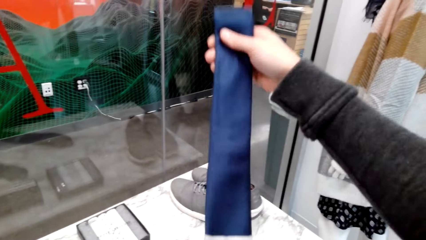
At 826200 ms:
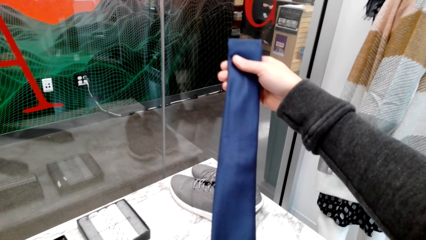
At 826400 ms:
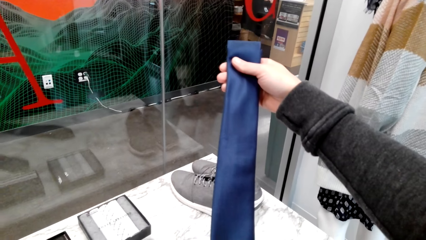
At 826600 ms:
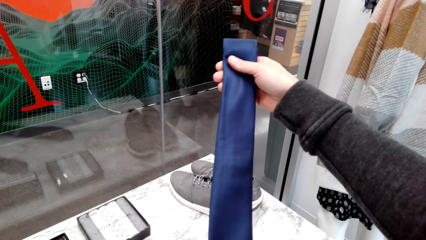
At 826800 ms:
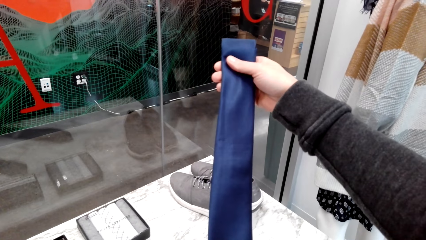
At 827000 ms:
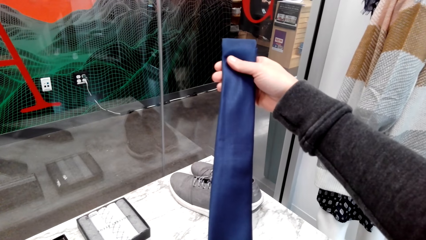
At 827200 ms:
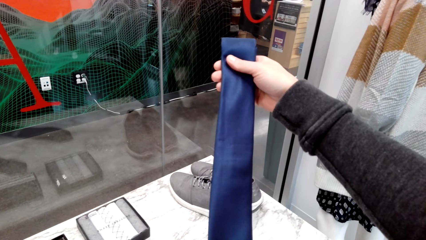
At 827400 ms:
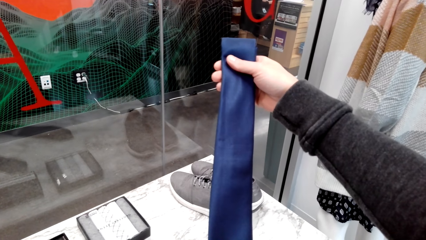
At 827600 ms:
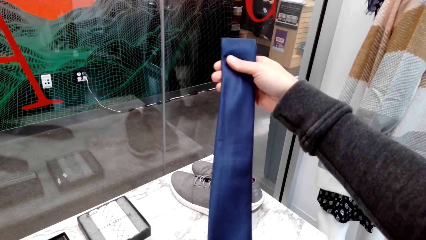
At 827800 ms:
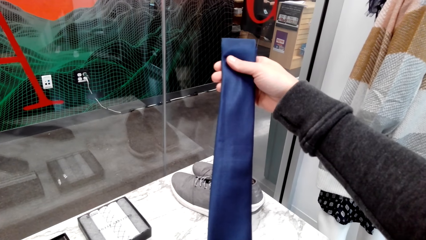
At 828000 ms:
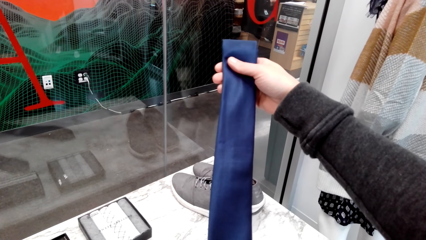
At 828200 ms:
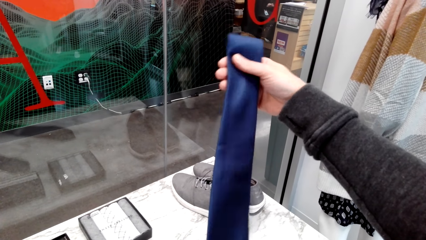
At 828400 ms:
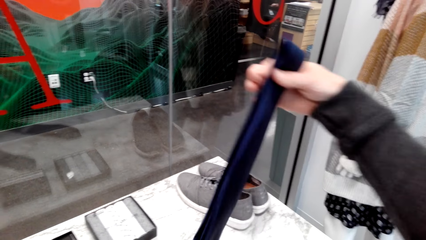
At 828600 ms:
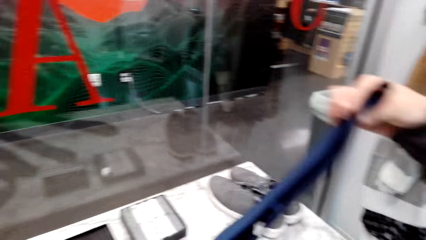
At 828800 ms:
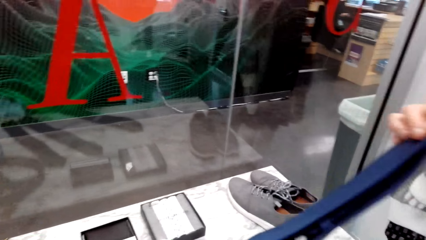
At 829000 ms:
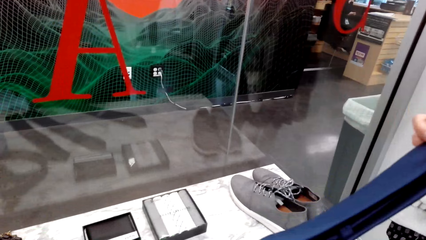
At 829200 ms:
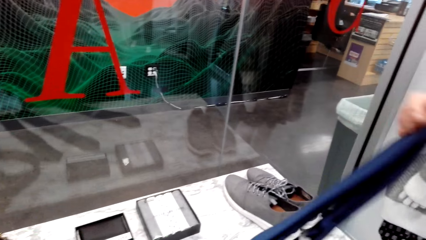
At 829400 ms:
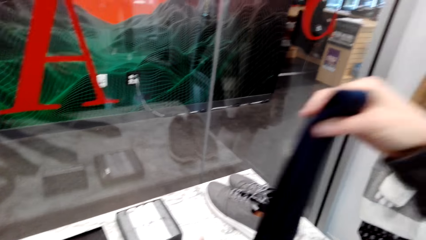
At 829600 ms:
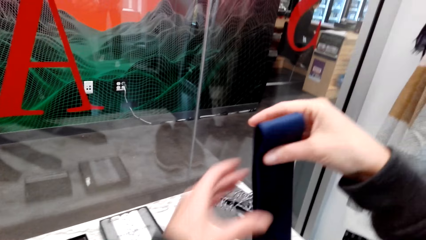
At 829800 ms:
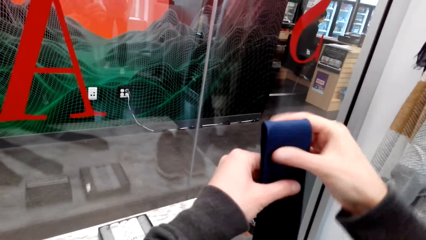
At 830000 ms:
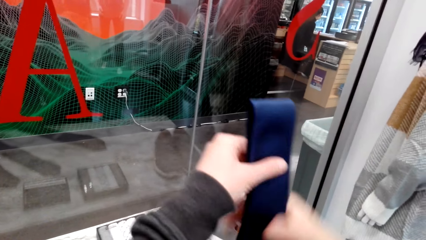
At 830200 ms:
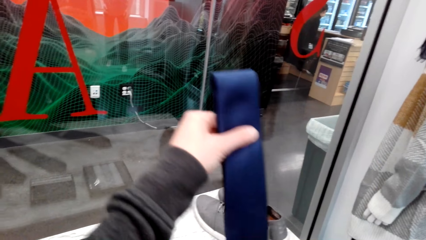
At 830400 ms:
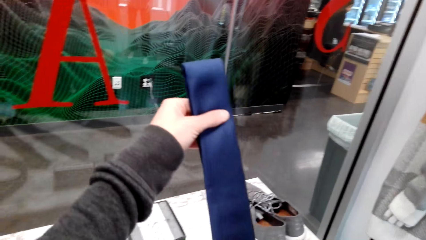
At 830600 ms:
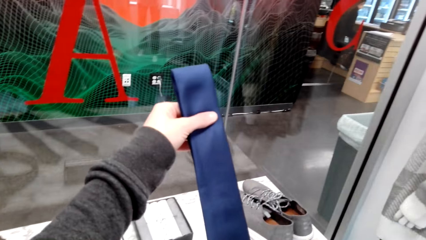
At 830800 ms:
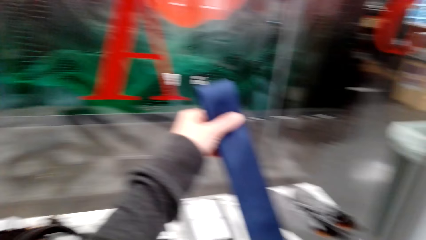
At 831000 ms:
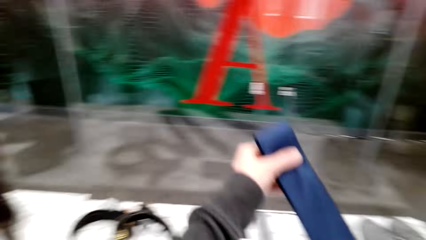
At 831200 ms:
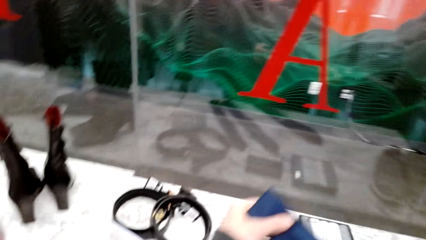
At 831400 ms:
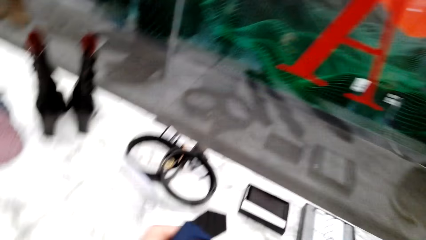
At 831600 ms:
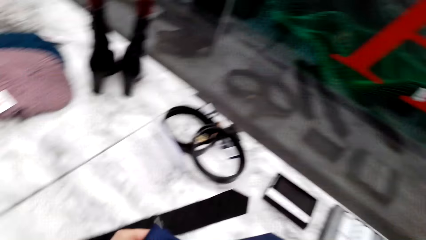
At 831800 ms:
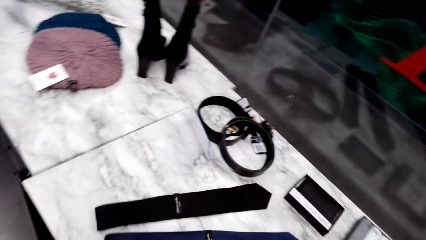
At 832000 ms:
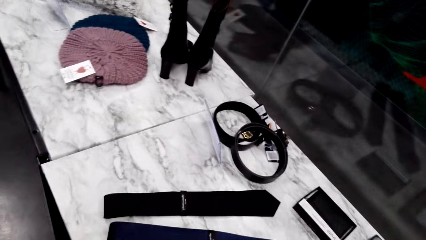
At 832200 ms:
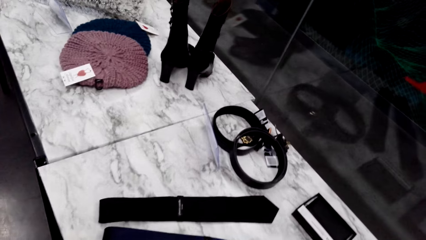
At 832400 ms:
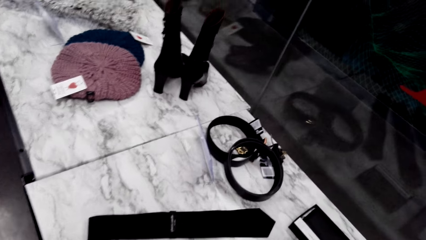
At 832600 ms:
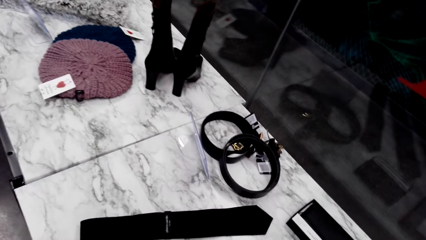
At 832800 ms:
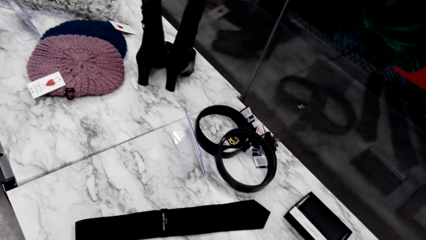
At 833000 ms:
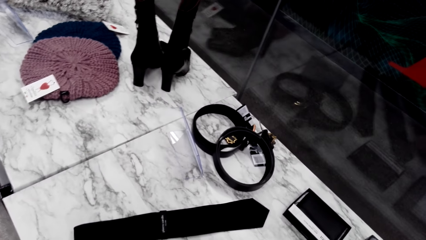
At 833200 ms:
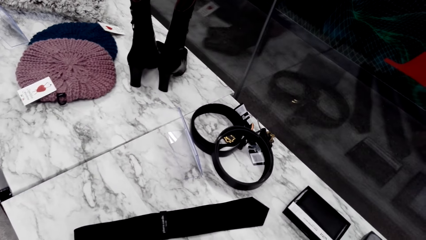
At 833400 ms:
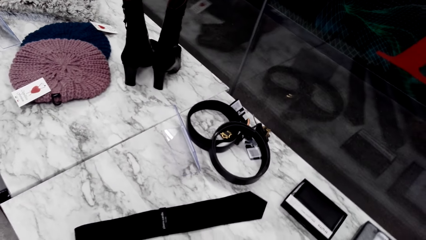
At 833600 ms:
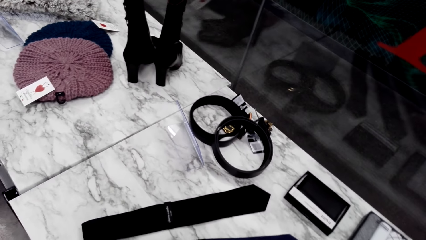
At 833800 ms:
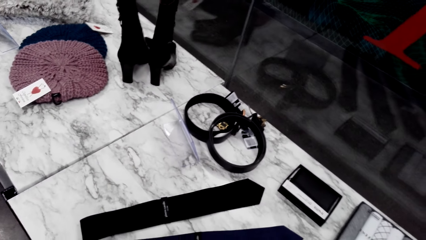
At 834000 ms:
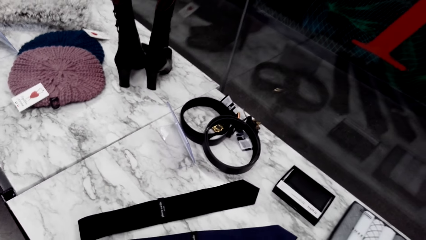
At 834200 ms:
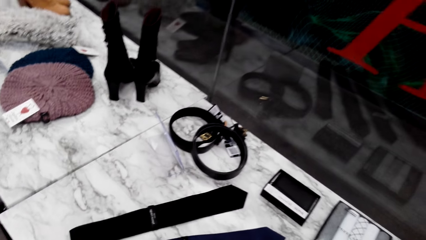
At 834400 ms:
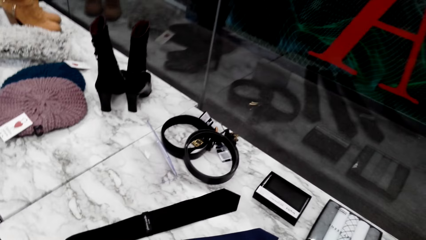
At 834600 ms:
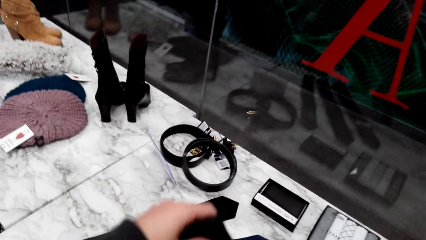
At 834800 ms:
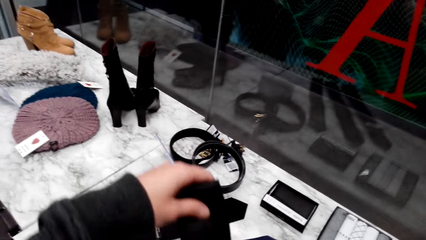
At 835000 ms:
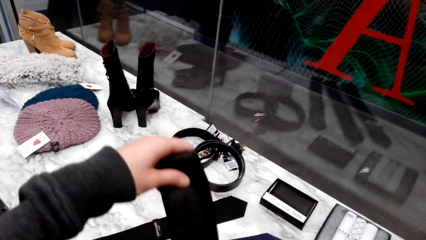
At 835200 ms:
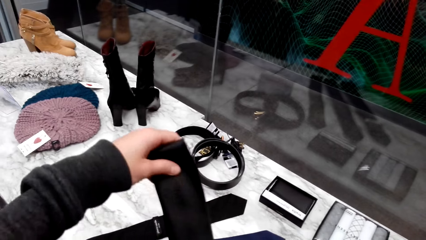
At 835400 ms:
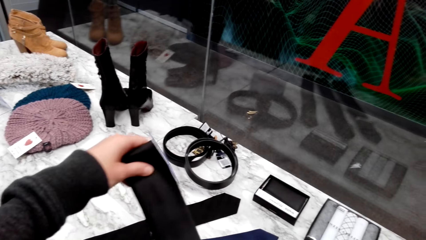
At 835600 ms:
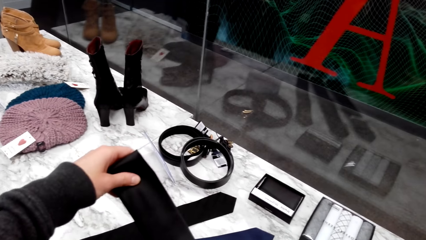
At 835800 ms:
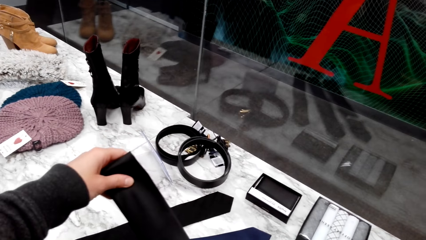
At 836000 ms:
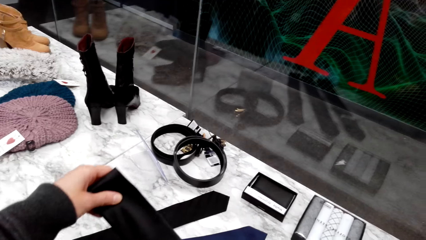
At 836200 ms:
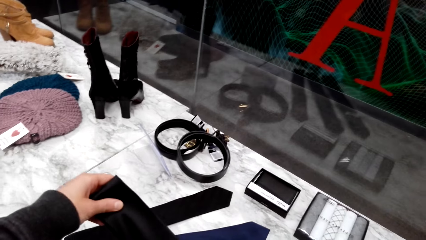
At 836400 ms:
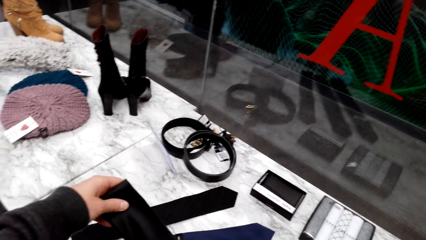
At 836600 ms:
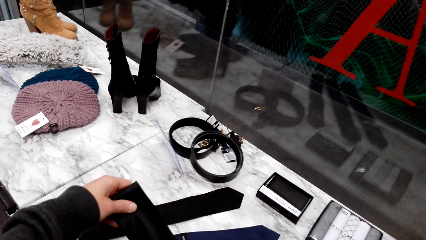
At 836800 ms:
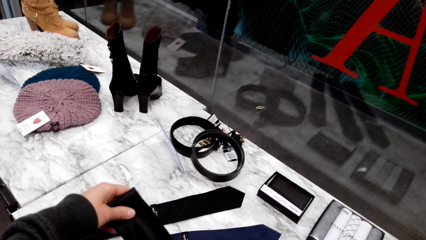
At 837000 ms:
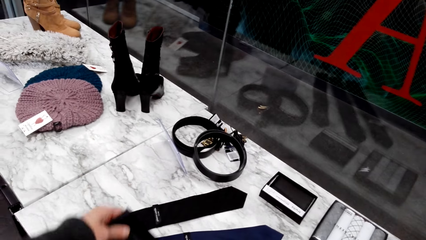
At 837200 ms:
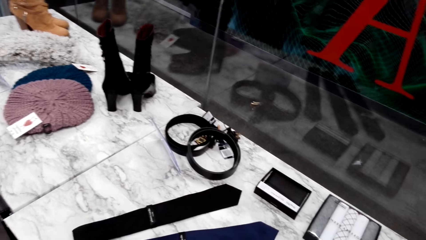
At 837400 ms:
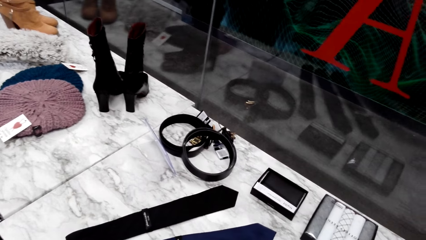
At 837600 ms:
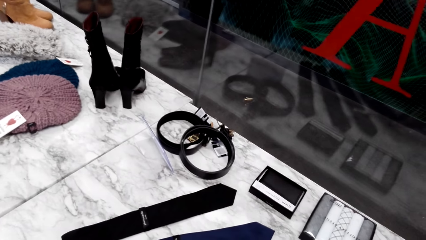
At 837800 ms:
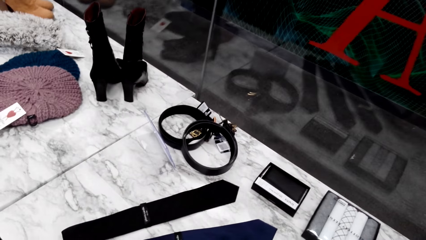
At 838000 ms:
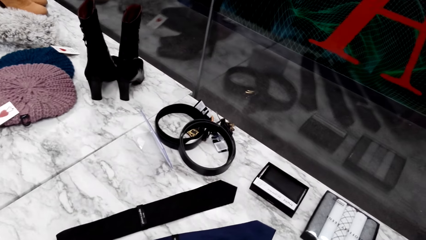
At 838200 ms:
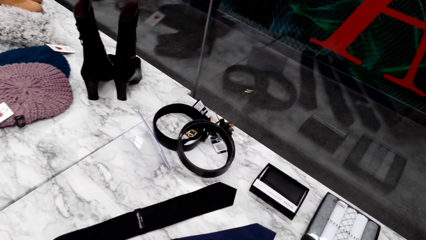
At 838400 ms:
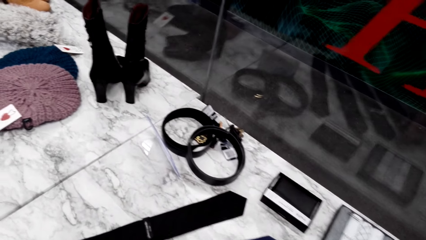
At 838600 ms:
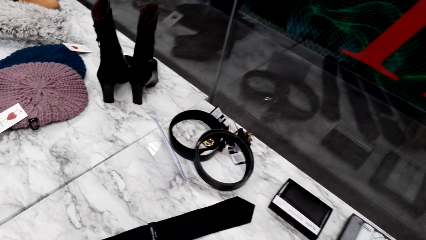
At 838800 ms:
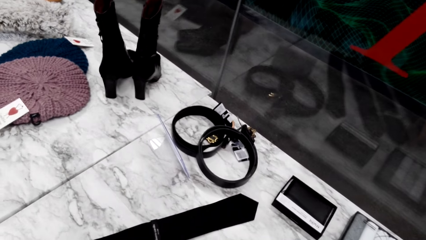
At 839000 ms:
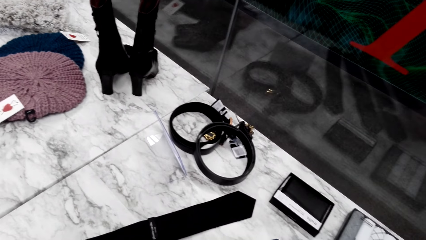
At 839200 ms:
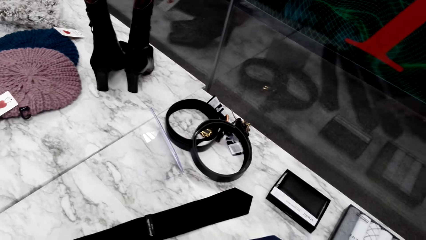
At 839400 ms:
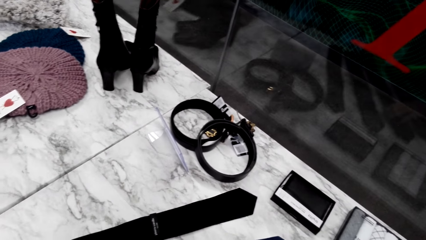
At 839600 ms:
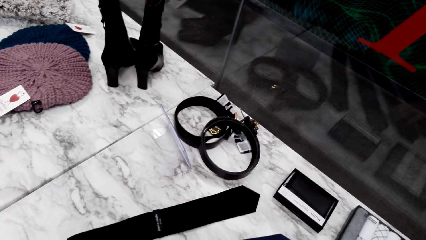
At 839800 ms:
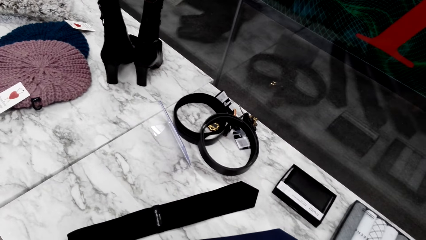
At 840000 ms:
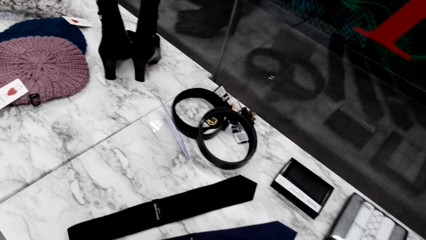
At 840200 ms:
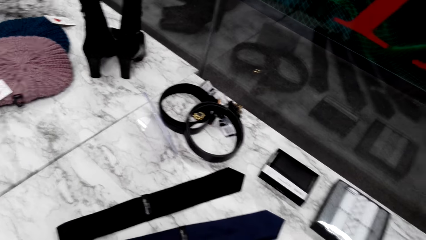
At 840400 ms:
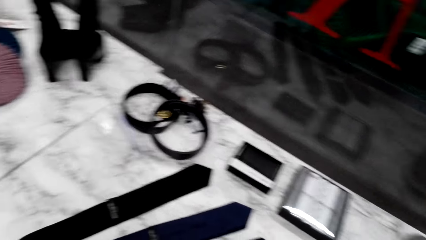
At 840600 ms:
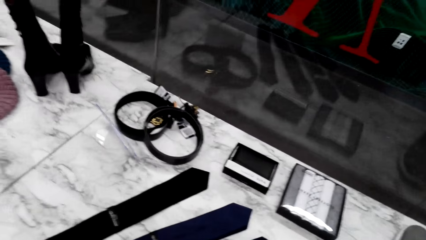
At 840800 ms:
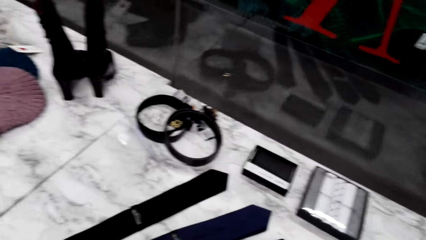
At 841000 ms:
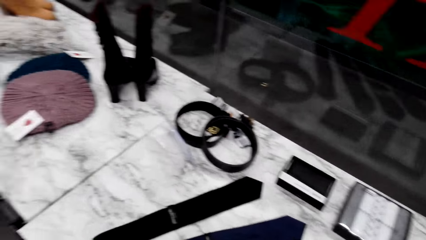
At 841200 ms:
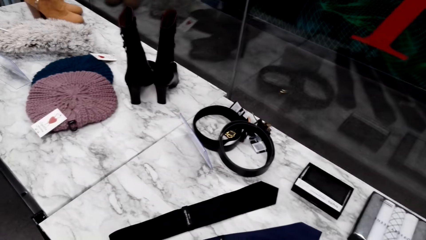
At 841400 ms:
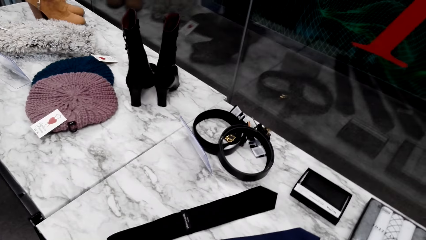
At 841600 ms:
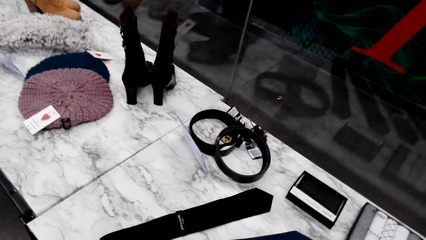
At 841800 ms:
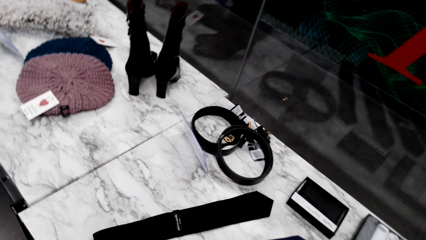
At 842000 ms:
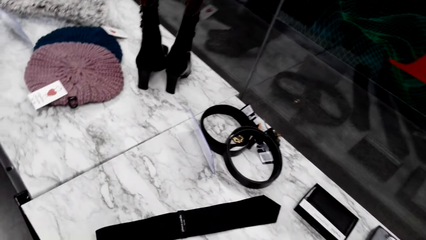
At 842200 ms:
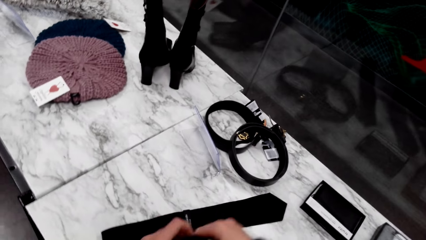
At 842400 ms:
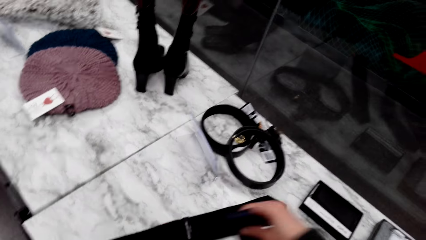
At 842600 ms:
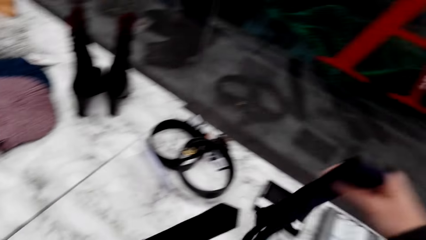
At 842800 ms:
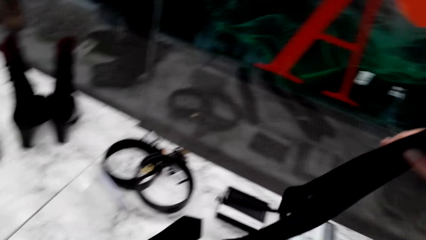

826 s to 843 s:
The camera wearer talks with a person. They pick up the tie. They inspect the tie. They talk with the person.
